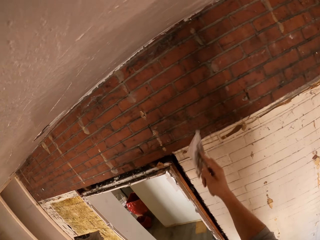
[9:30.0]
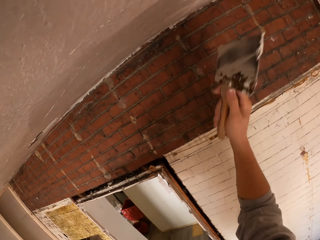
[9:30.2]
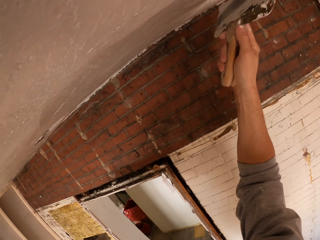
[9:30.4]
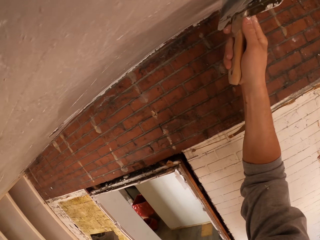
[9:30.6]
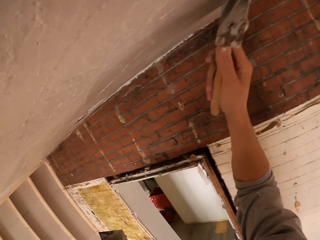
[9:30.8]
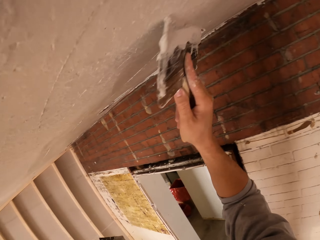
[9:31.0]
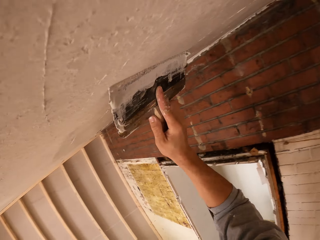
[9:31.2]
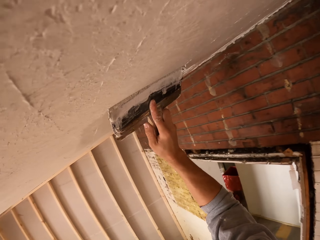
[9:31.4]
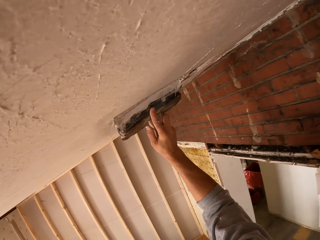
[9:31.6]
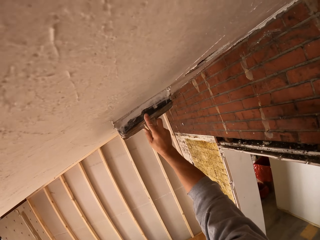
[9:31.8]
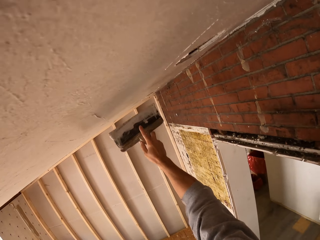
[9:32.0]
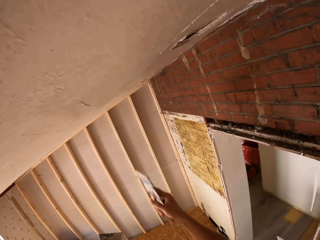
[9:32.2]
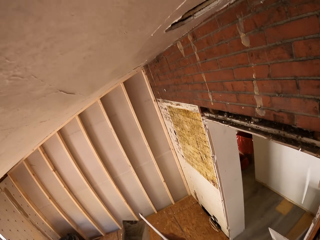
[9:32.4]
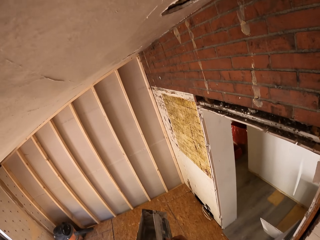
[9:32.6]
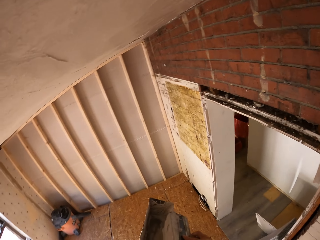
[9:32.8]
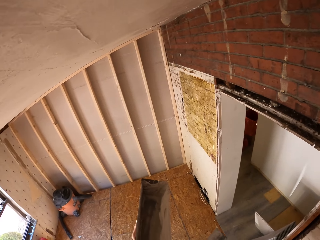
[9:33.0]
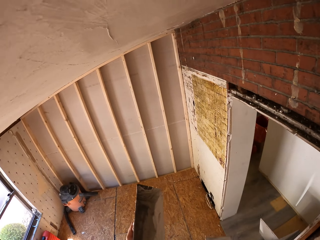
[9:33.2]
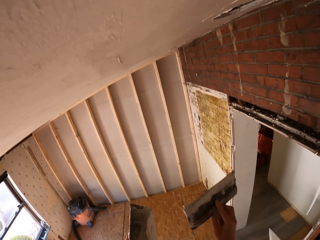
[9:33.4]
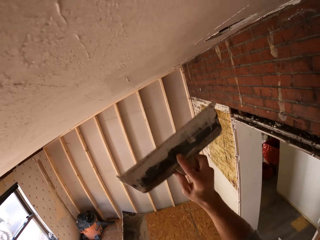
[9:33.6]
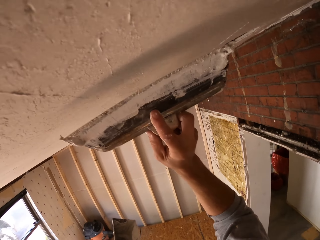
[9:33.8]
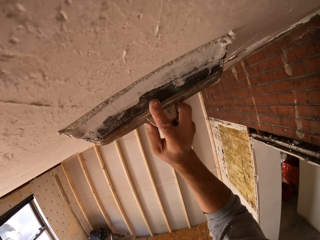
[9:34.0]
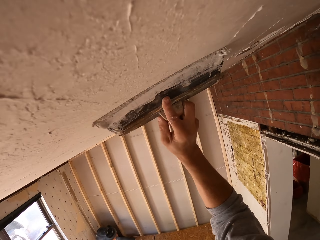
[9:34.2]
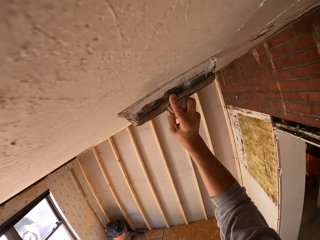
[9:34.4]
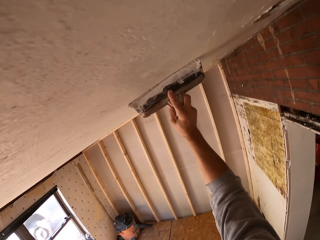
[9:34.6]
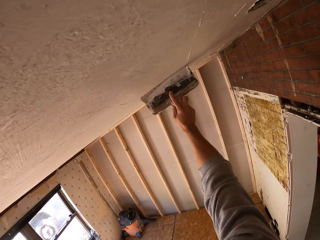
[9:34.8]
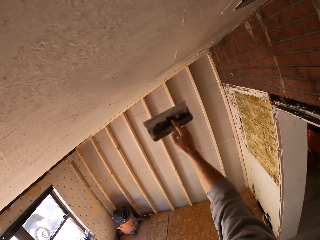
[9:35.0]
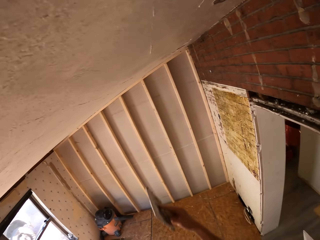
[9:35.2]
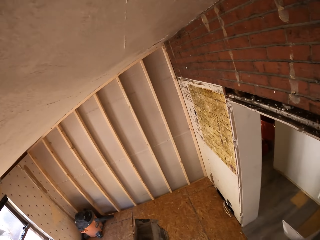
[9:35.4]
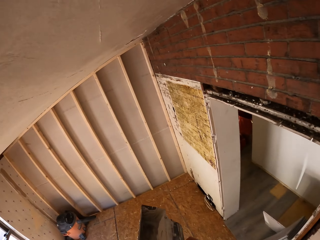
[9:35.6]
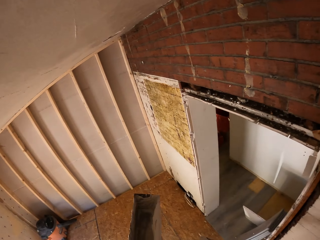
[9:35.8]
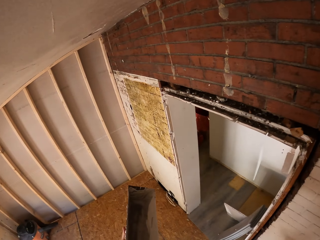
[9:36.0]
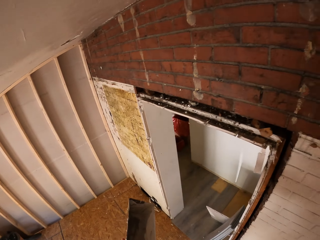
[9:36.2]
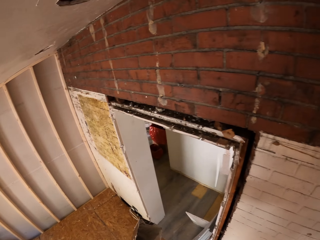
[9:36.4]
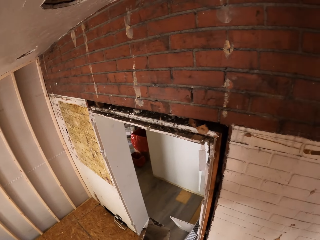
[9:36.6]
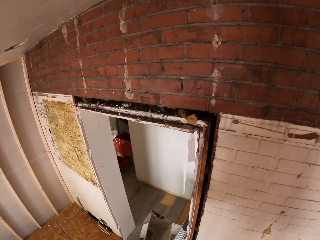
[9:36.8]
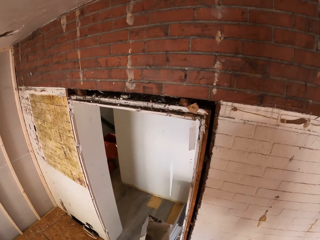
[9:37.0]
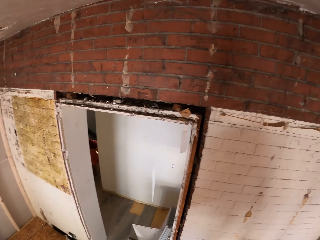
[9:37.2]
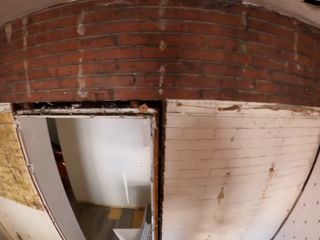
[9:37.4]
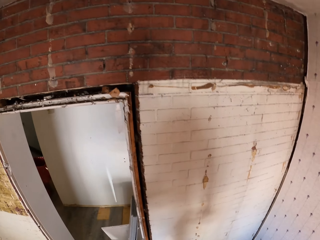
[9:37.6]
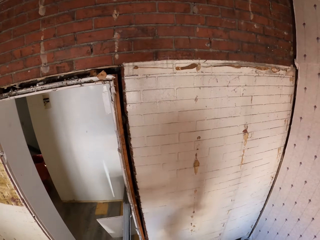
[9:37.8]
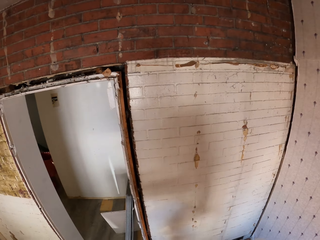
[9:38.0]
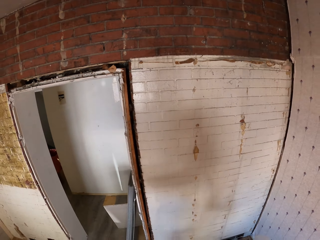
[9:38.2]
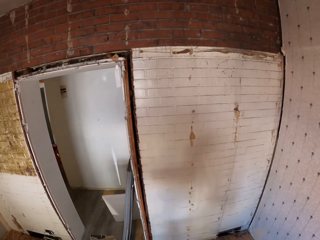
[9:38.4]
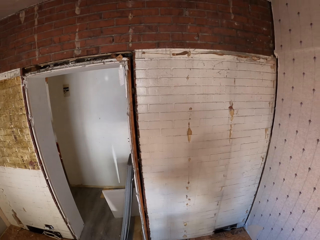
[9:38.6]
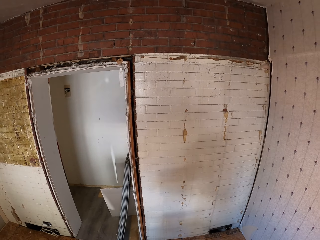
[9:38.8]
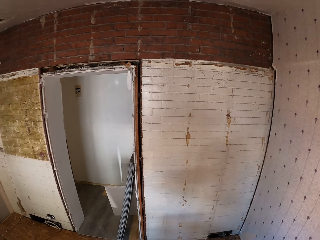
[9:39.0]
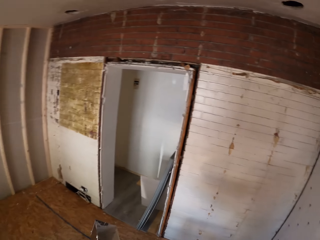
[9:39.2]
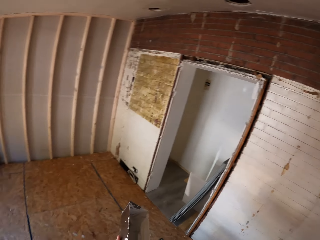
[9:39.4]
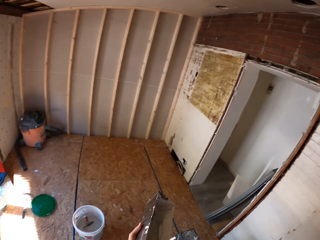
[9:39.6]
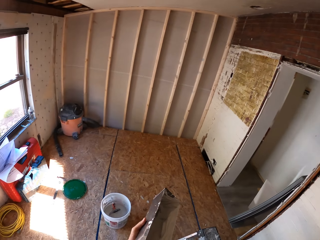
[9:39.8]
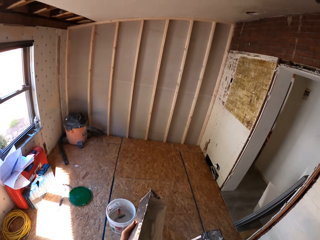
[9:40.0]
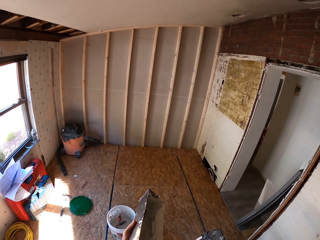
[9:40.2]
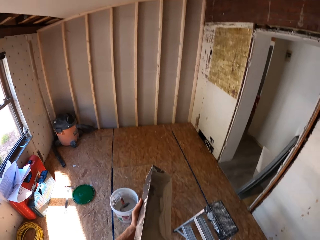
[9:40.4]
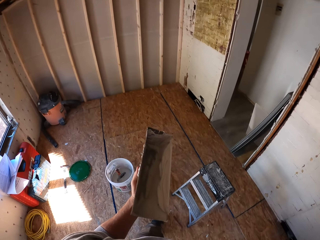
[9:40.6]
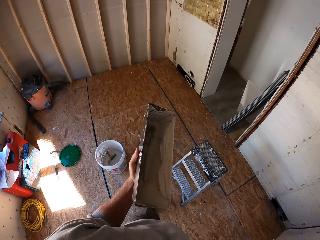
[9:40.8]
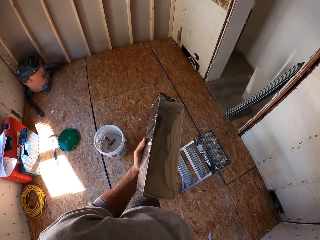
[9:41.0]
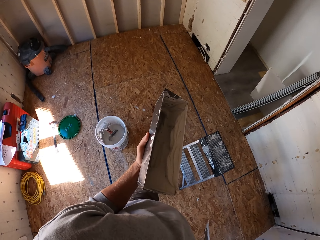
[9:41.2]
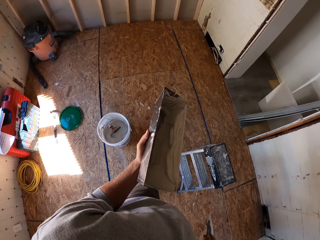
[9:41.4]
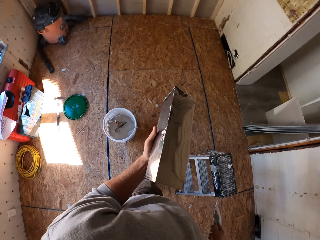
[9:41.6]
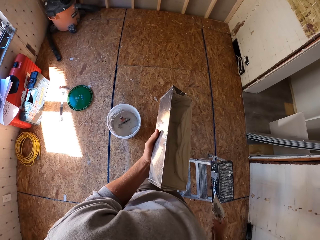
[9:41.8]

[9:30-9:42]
The camera wearer looks around.

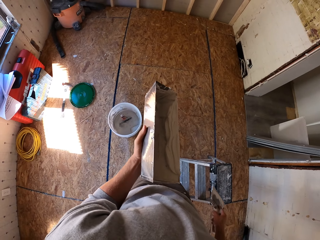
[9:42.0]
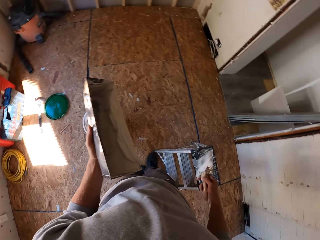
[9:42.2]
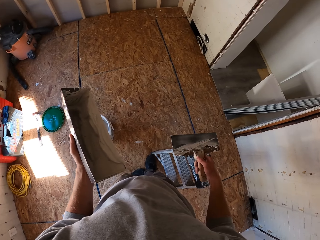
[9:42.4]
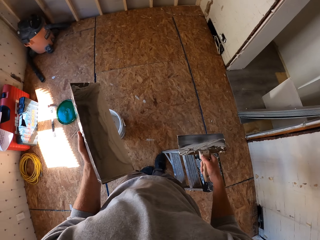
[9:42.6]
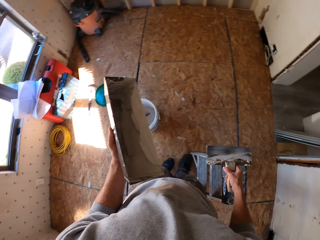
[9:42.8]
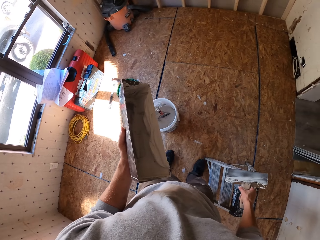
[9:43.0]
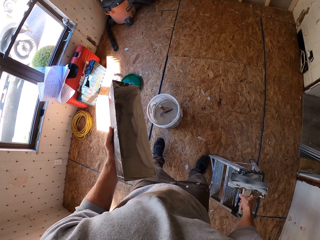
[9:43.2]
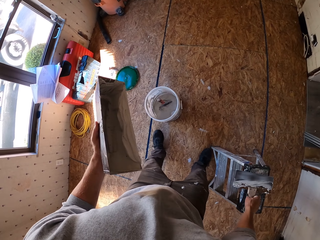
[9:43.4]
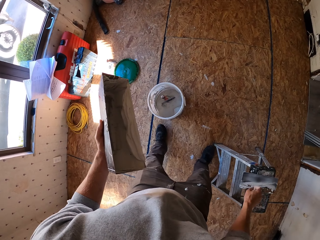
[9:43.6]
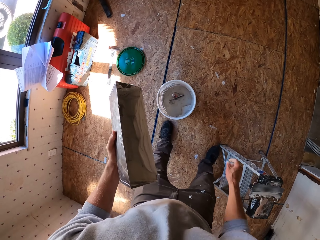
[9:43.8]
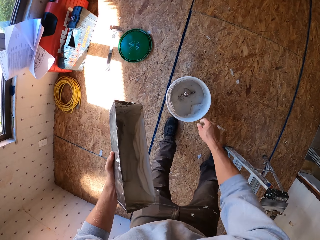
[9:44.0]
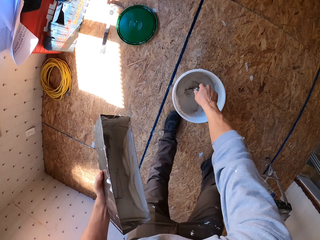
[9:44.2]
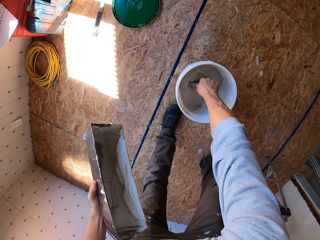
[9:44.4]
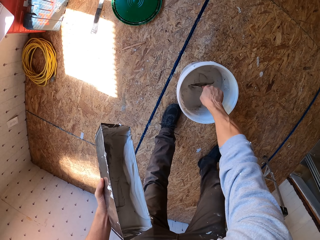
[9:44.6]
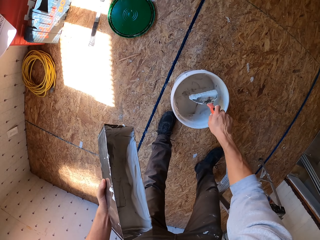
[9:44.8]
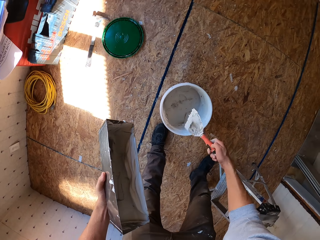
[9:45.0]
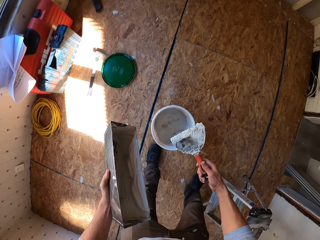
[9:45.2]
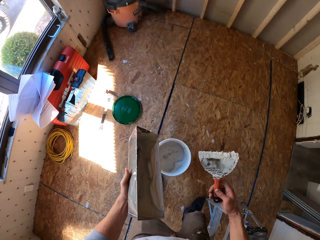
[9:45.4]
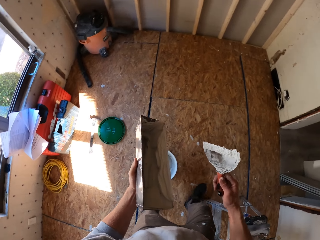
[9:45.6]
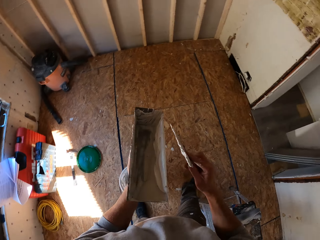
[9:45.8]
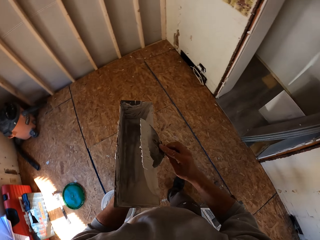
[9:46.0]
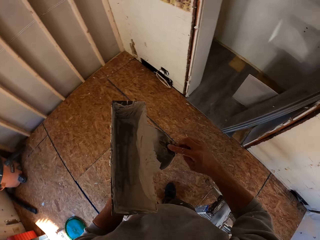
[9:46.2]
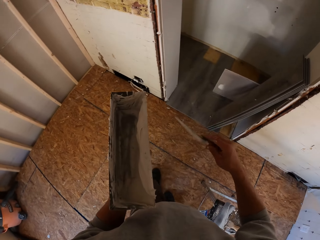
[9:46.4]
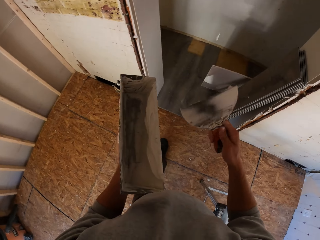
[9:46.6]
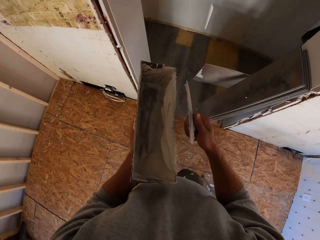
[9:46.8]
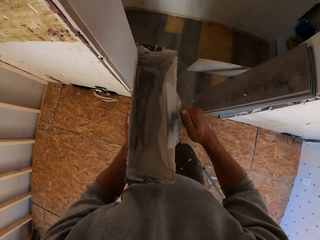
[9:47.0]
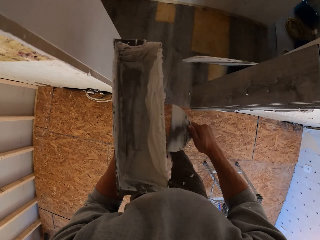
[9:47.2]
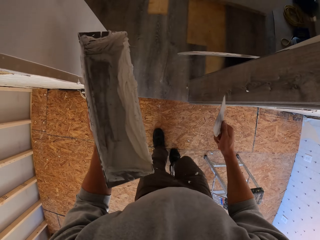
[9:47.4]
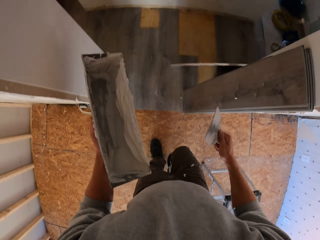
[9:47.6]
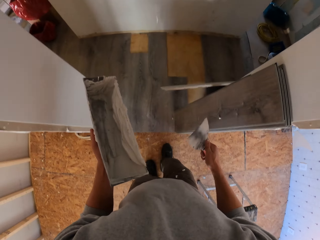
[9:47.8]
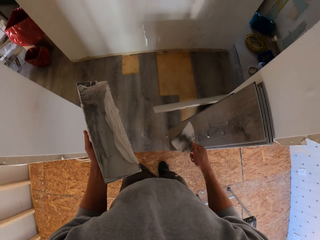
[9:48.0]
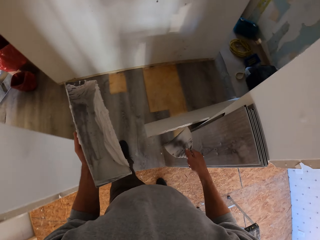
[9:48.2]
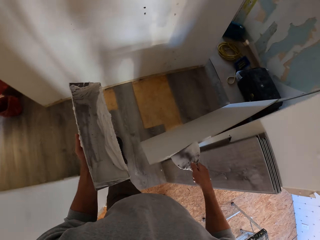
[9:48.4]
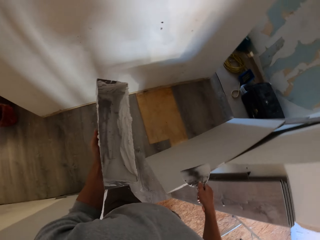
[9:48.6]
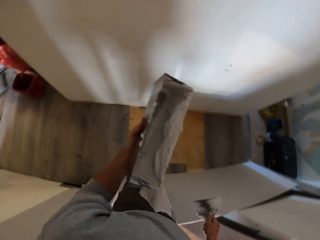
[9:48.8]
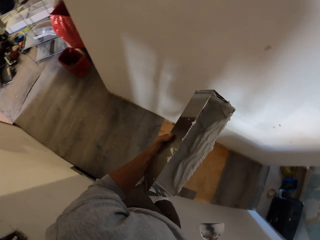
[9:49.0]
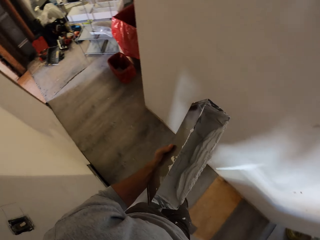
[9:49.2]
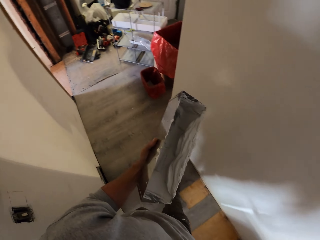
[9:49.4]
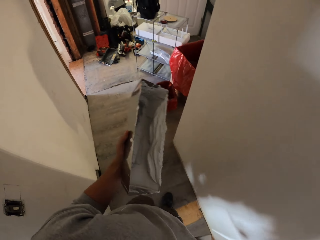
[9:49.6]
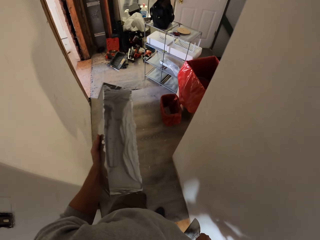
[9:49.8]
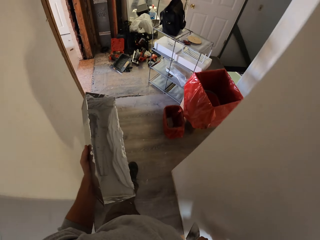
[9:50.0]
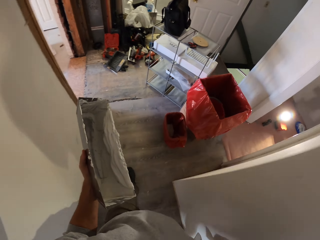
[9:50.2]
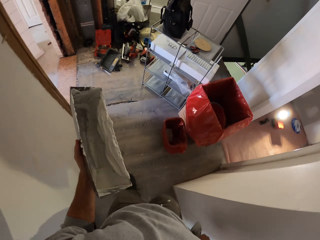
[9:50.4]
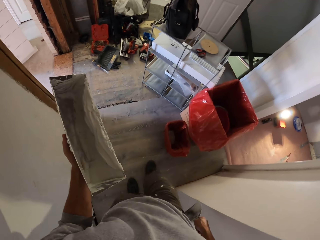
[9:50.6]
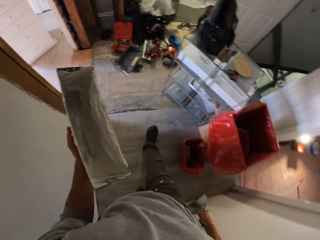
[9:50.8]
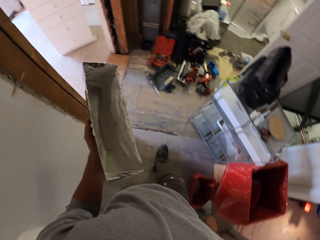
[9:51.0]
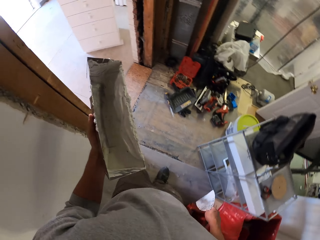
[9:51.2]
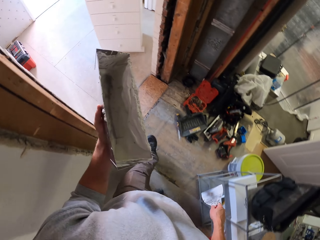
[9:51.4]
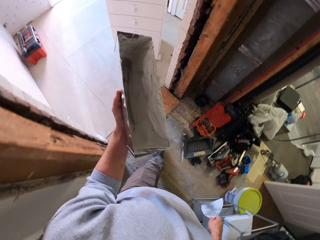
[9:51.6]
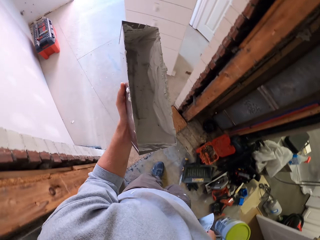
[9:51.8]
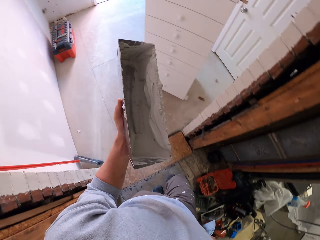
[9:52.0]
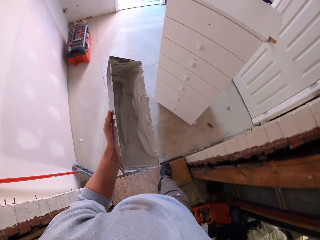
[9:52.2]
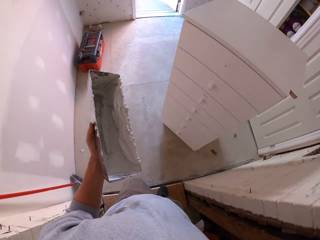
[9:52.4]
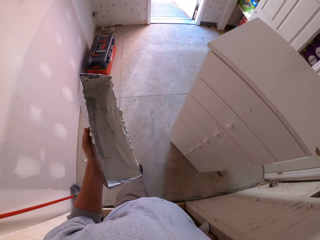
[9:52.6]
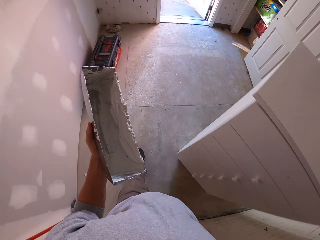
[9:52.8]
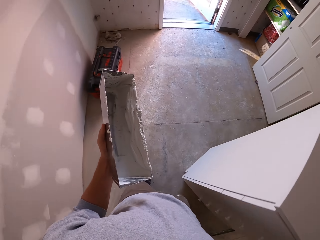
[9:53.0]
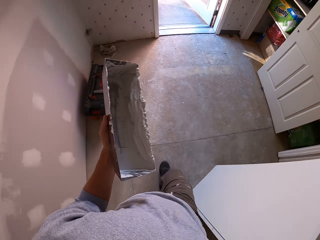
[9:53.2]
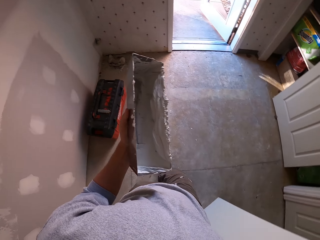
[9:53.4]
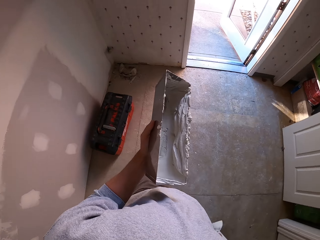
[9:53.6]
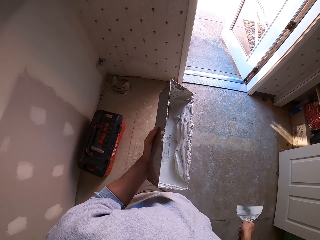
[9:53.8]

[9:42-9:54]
The camera wearer puts the scraper on the stepladder. They take another scraper from the bucket. They put filler on something. They walk on the floor. They walk out of the room.
